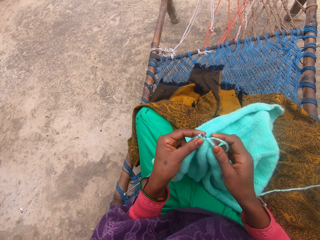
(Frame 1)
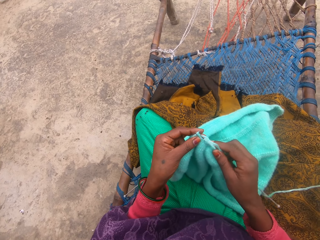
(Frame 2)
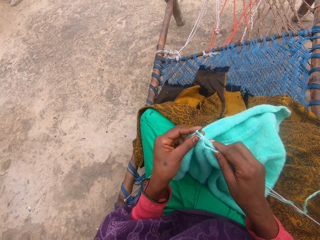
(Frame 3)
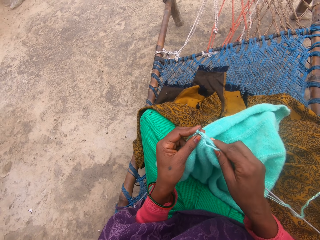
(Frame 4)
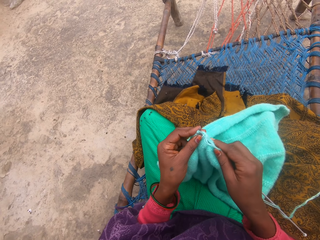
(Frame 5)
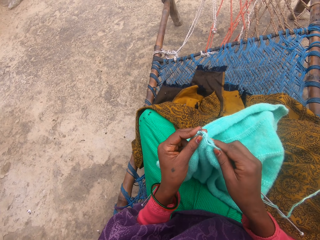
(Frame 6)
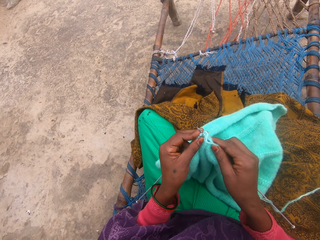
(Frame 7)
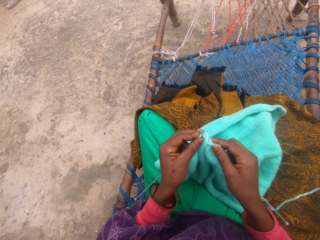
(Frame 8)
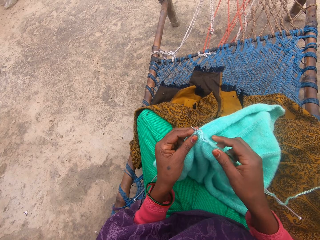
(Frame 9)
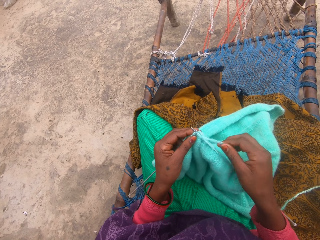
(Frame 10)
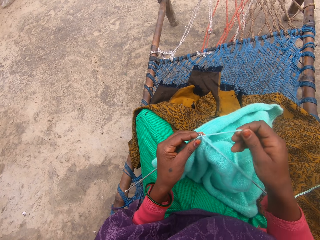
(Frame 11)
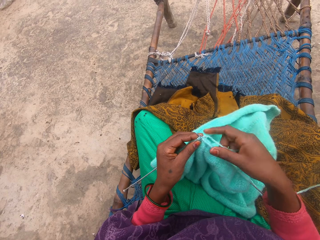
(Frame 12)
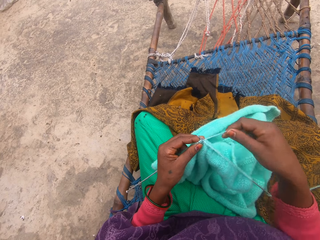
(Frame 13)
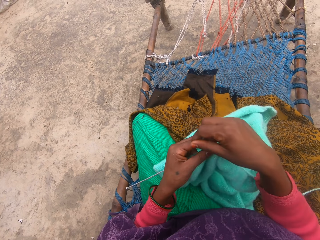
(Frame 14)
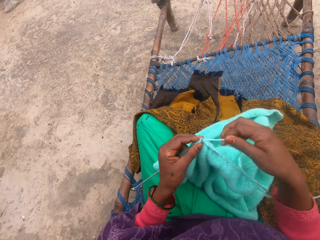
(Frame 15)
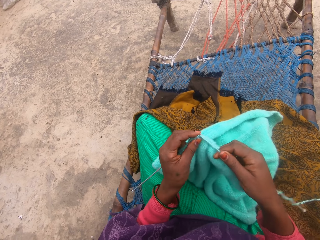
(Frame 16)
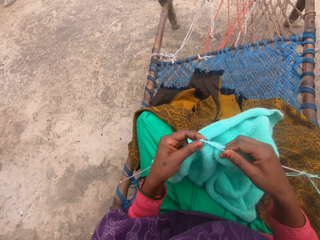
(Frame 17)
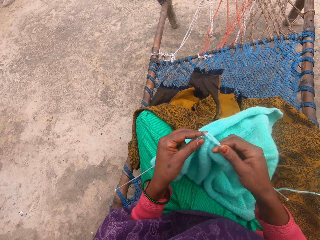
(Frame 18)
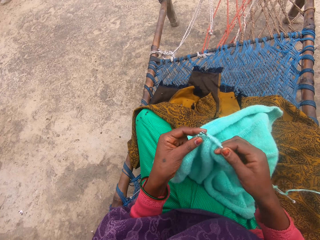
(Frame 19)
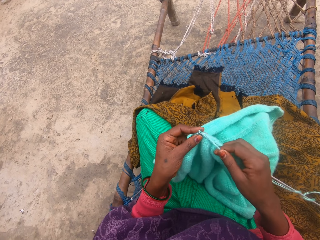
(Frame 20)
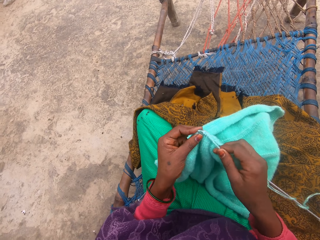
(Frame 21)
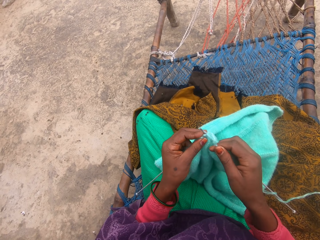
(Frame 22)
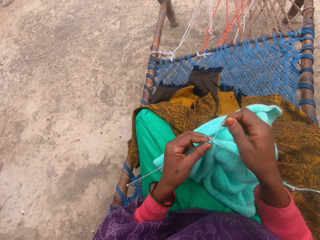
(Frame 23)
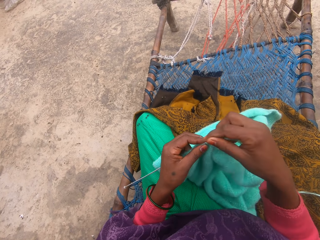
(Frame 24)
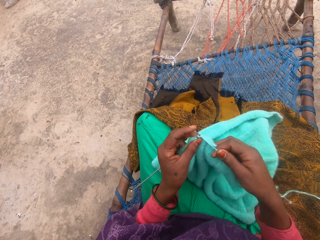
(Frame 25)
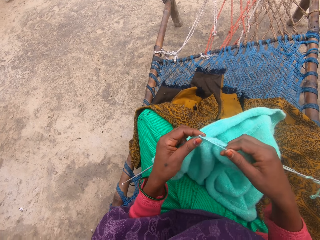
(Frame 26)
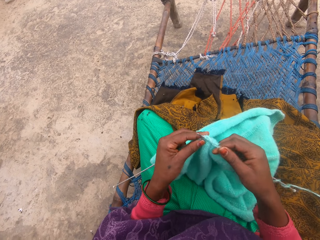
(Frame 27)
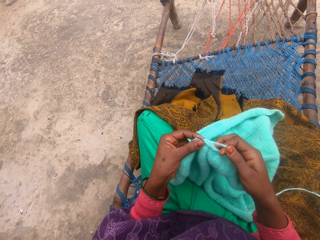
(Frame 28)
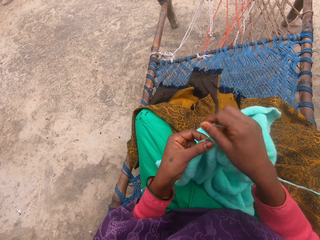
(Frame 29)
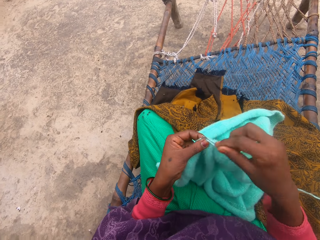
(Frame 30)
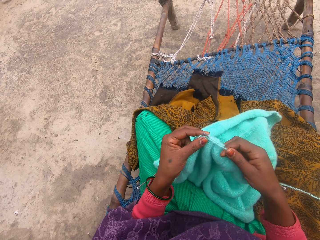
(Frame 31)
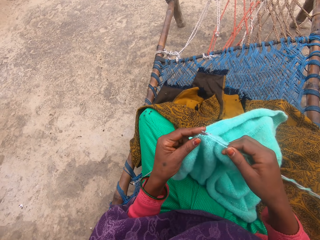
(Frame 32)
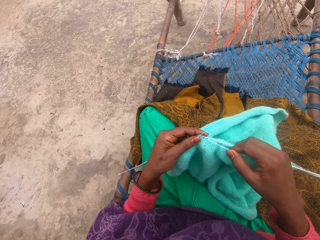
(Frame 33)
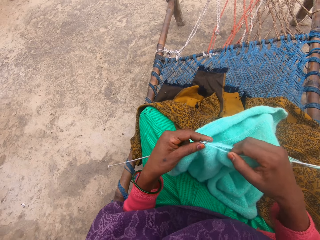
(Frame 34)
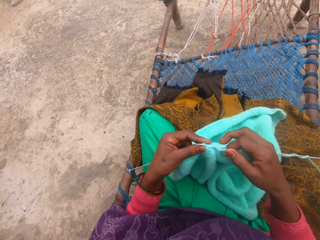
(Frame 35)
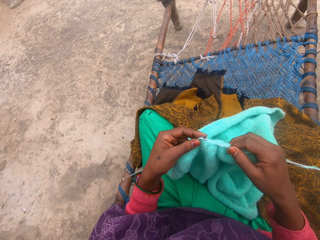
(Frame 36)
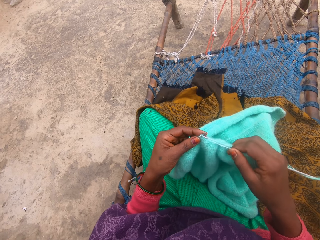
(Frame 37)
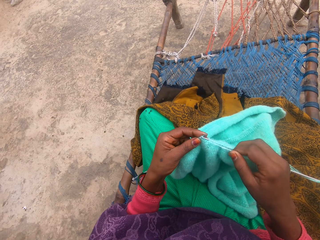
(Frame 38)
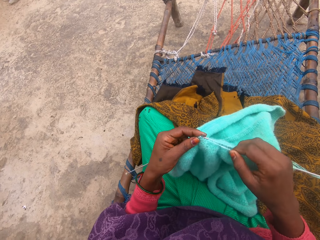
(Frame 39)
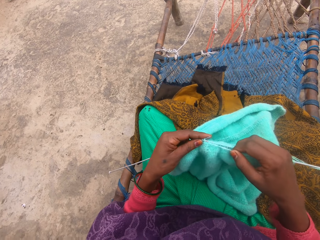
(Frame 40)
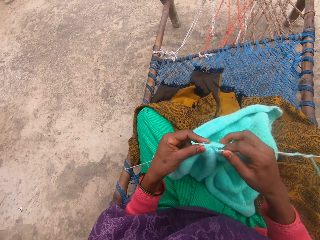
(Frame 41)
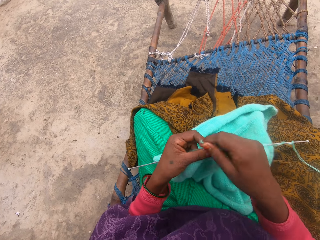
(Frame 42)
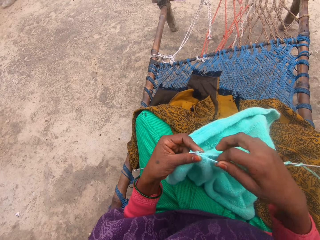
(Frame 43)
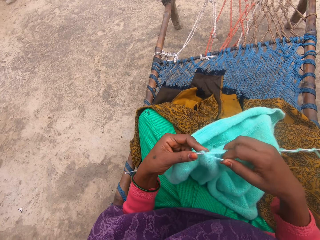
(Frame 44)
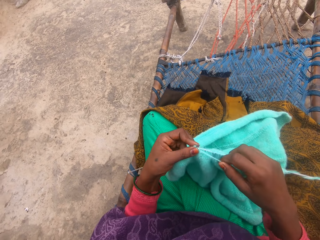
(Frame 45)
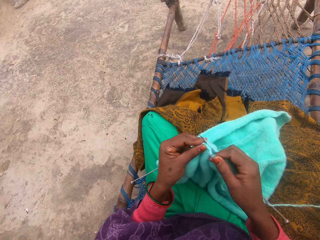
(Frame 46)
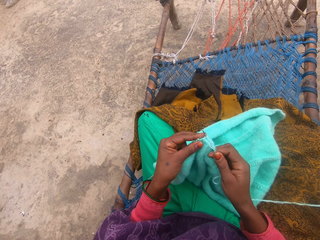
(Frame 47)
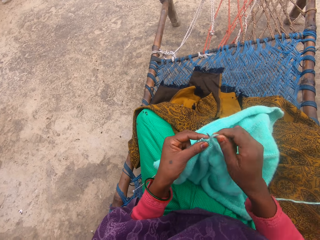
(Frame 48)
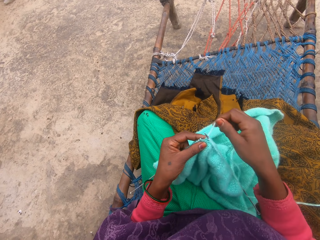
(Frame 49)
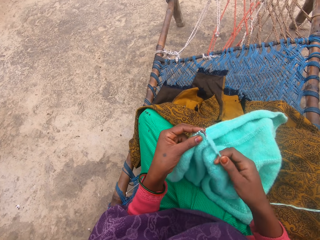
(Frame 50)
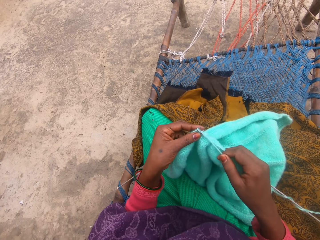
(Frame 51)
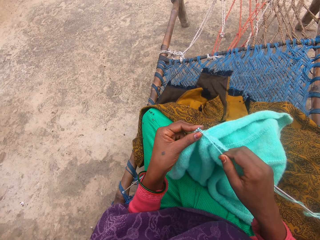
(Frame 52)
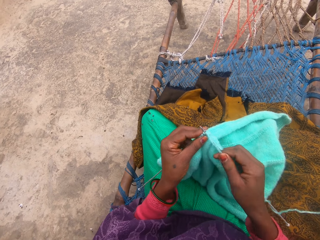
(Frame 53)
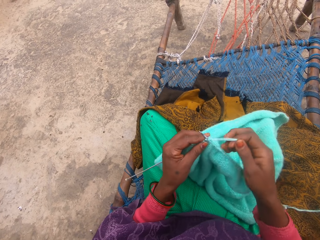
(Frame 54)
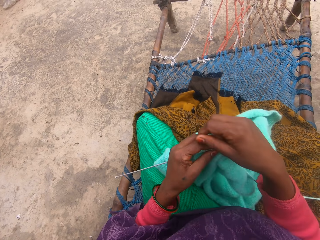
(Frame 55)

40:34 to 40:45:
The camera wearer holds the thread. They knit the fabric.

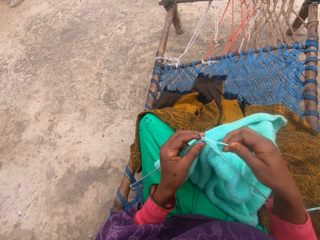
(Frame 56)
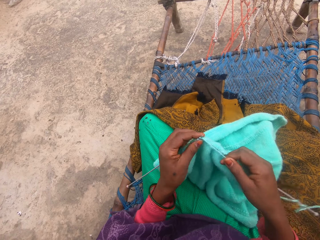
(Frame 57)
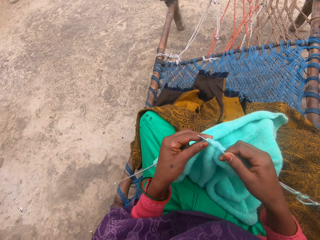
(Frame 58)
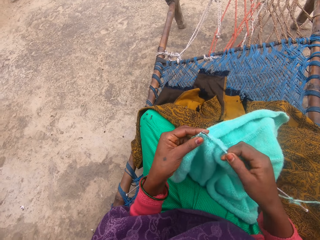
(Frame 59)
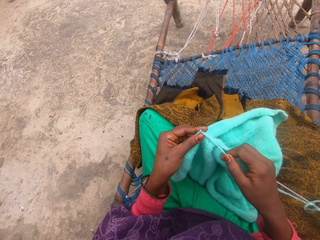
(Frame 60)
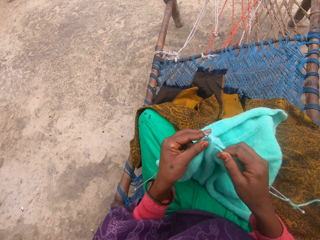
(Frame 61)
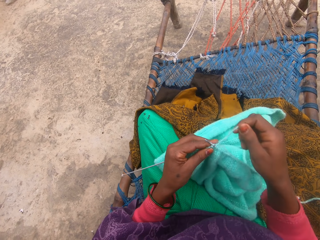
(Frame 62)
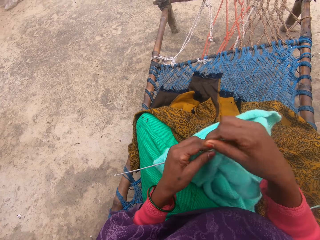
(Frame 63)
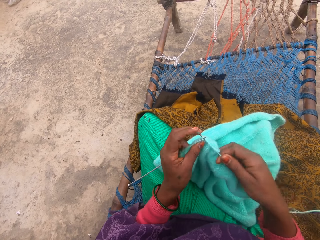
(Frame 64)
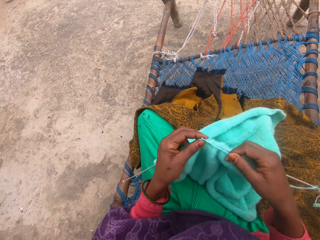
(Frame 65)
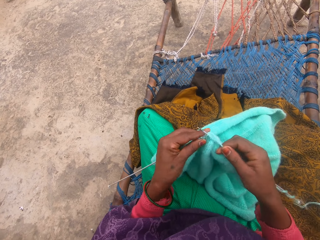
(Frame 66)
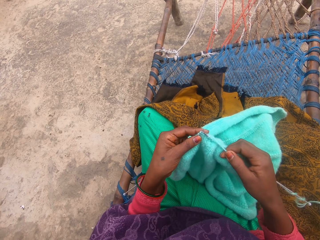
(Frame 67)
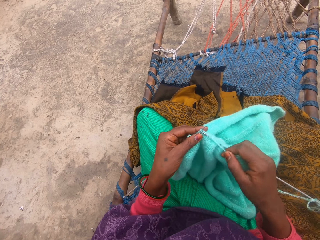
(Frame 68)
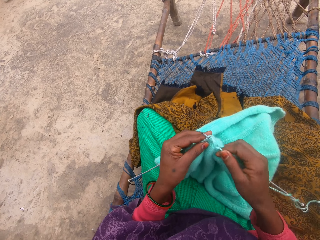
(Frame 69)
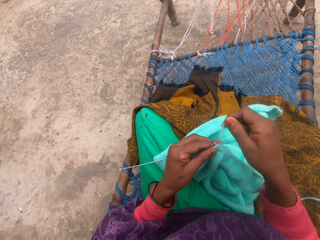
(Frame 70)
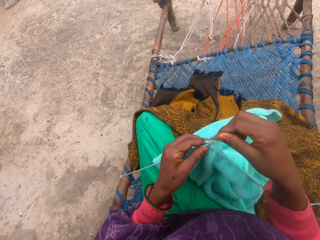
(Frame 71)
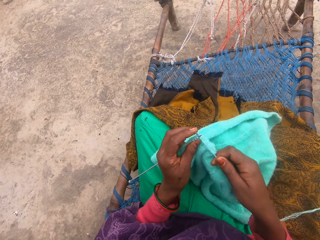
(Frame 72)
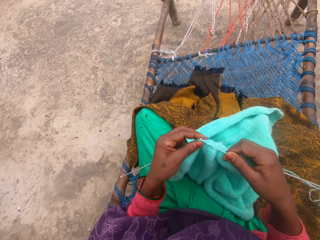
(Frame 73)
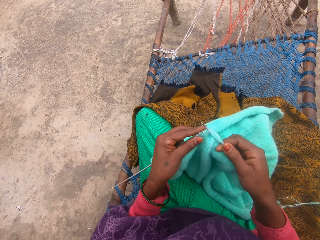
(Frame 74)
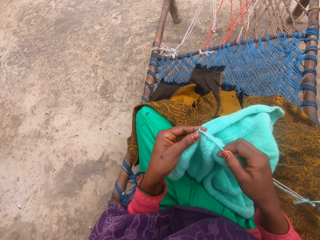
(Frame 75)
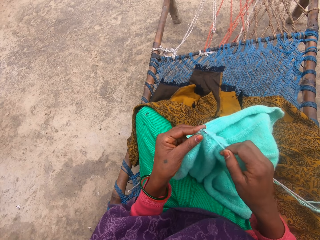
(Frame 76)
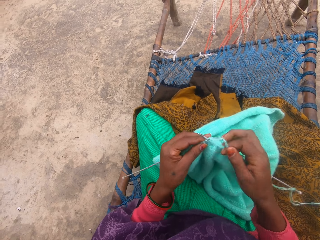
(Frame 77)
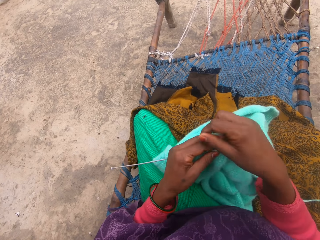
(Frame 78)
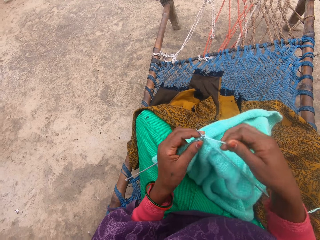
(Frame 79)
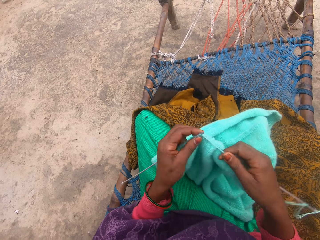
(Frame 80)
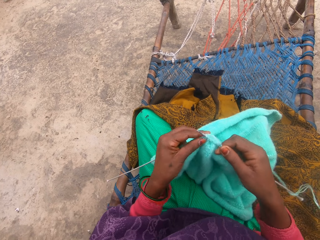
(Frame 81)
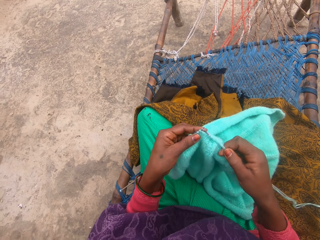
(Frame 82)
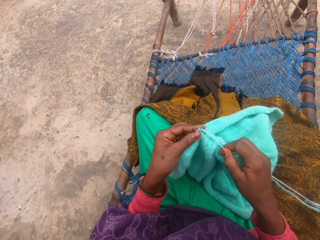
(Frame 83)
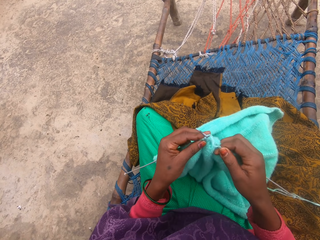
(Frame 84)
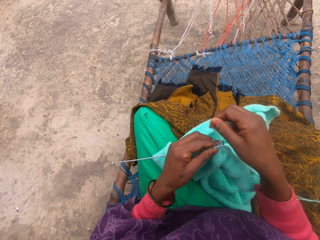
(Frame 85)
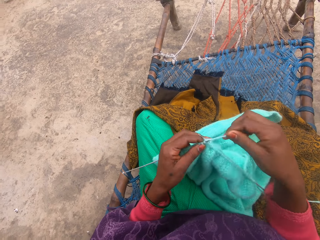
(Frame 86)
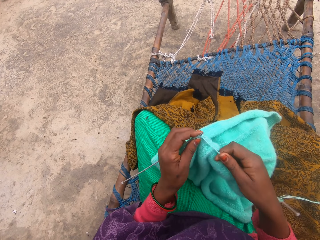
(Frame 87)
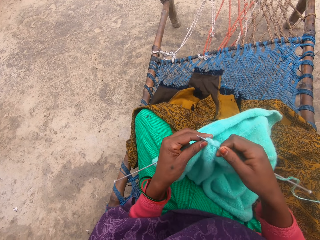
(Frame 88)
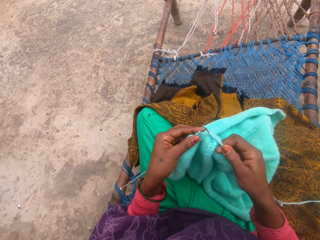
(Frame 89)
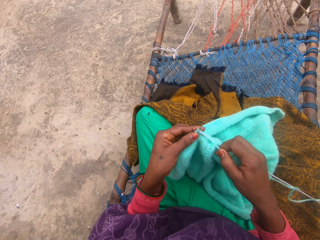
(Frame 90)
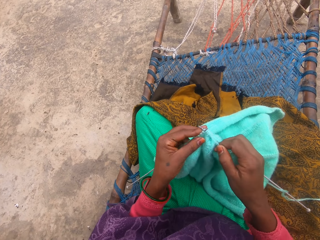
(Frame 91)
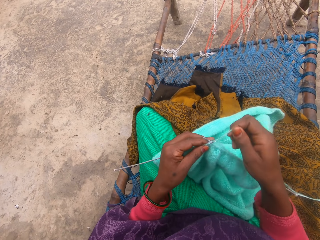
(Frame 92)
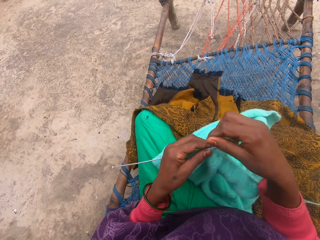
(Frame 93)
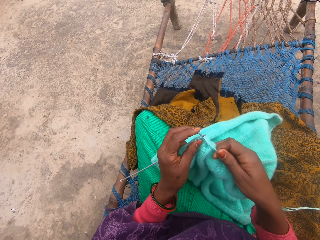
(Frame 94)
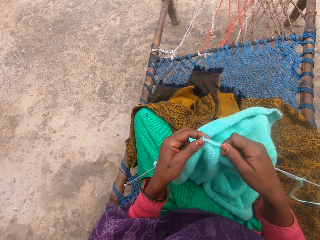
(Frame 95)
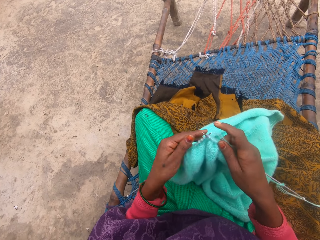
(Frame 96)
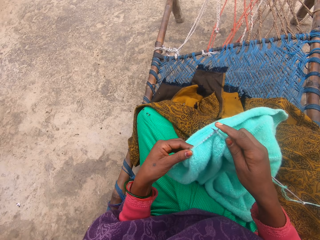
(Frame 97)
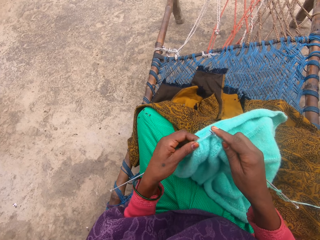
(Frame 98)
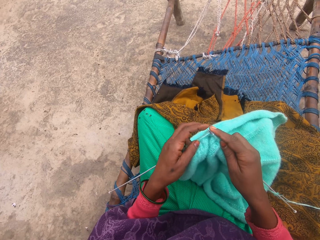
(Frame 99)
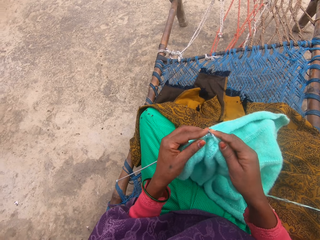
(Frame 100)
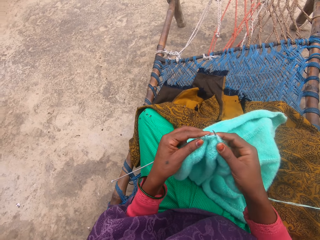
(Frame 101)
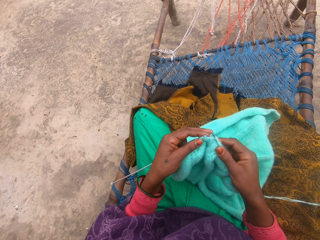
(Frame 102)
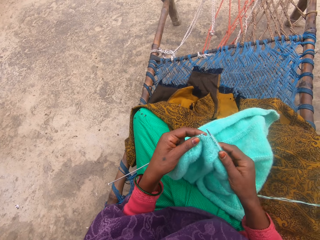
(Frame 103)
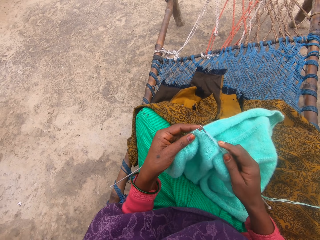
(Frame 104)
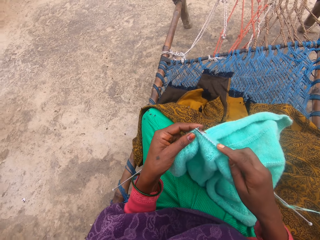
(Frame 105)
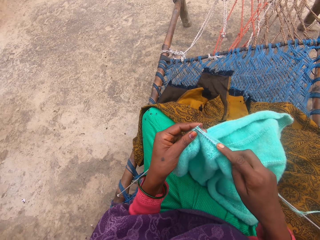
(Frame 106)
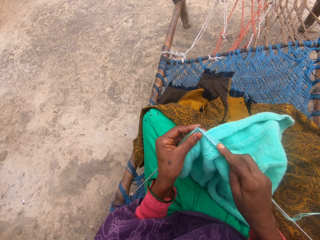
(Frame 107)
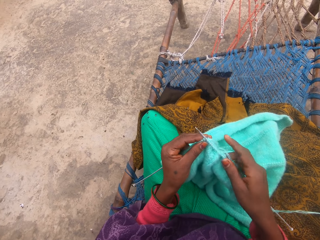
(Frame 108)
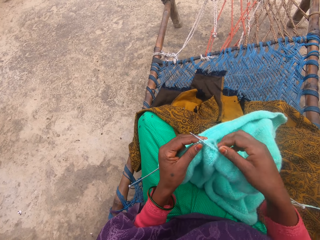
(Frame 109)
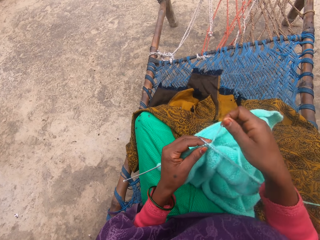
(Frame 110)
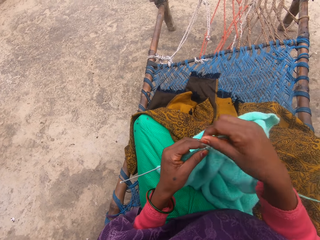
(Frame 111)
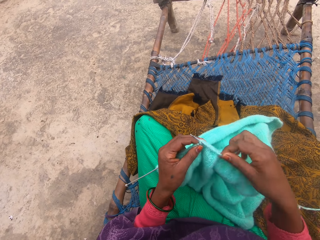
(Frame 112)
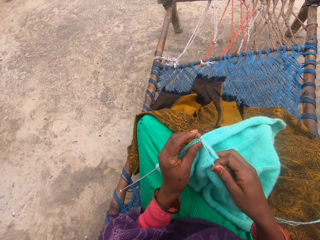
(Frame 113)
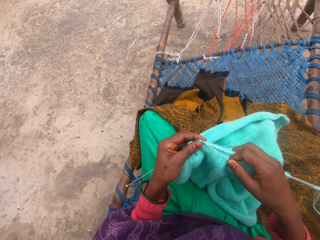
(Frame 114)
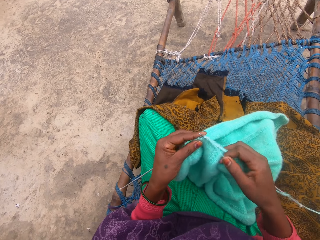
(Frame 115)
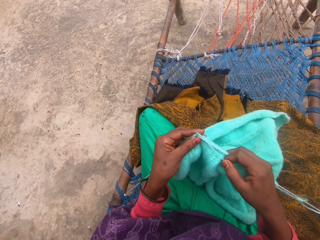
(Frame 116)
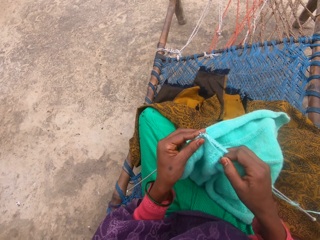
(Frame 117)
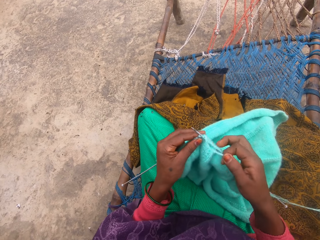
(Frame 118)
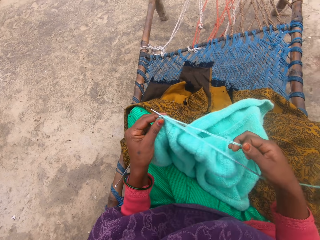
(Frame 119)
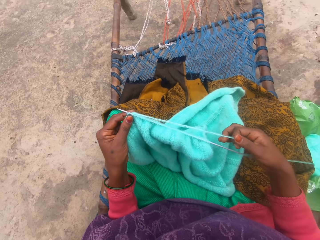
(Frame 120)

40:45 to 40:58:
The camera wearer holds the thread. They knit the fabric.
